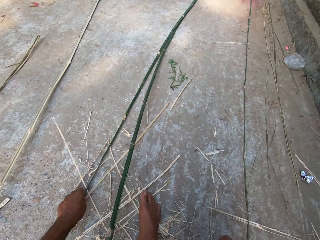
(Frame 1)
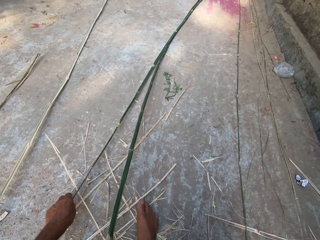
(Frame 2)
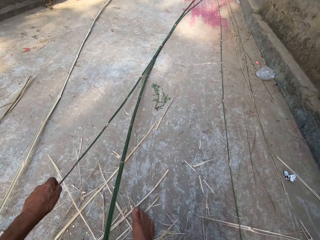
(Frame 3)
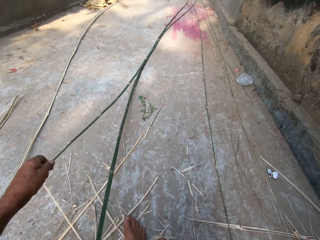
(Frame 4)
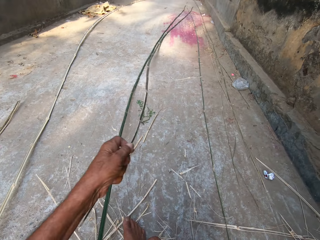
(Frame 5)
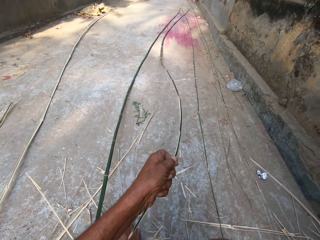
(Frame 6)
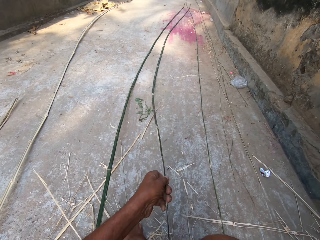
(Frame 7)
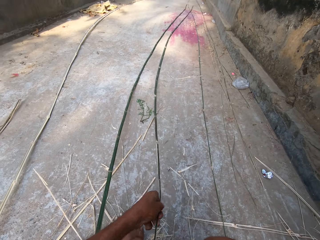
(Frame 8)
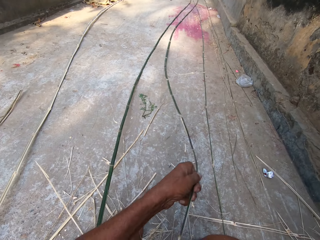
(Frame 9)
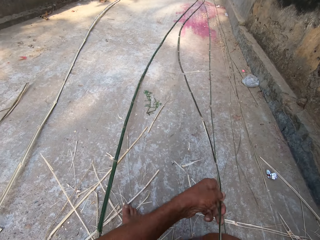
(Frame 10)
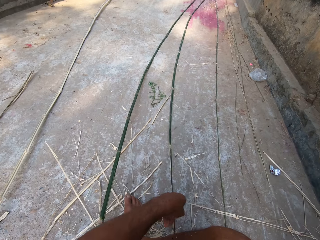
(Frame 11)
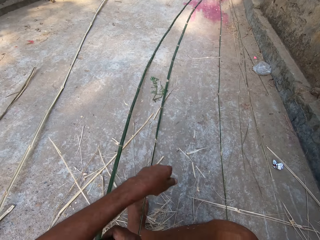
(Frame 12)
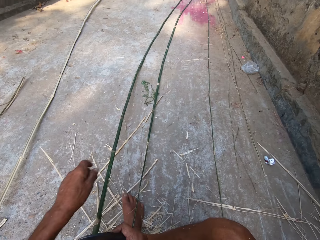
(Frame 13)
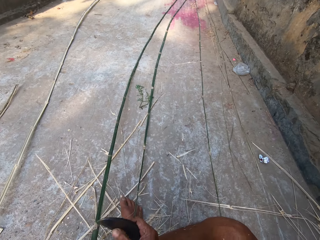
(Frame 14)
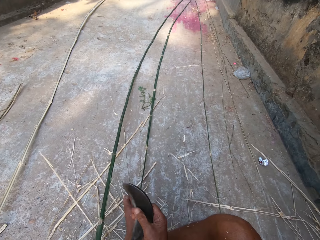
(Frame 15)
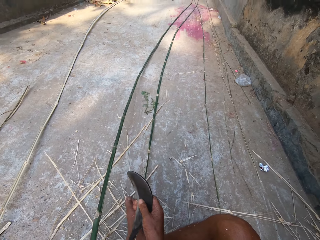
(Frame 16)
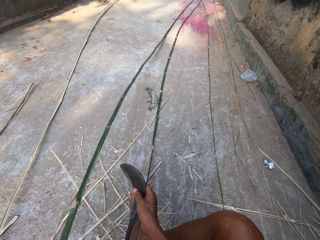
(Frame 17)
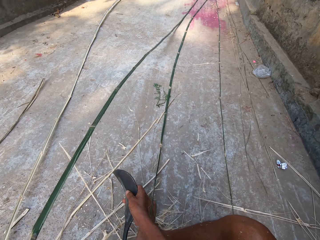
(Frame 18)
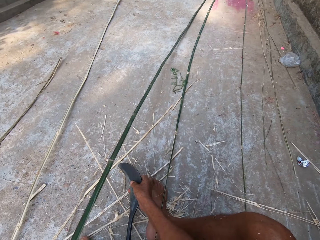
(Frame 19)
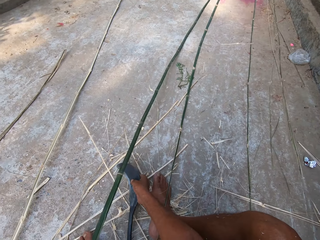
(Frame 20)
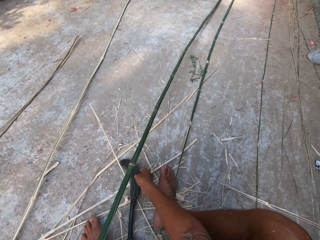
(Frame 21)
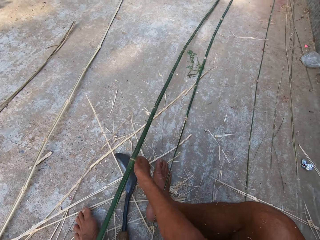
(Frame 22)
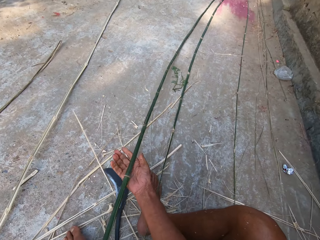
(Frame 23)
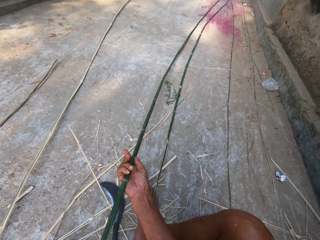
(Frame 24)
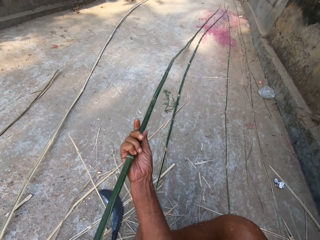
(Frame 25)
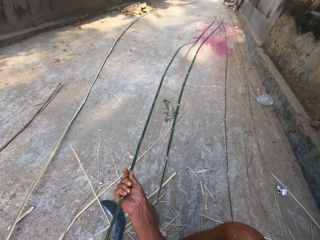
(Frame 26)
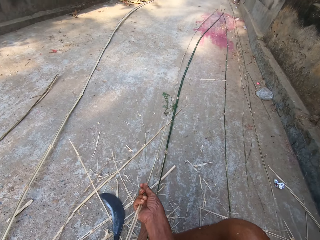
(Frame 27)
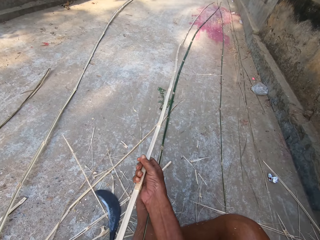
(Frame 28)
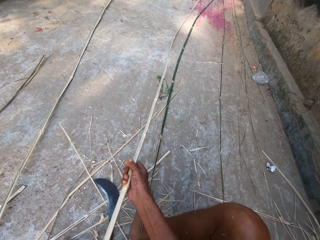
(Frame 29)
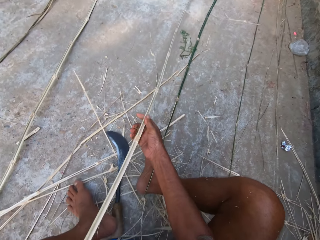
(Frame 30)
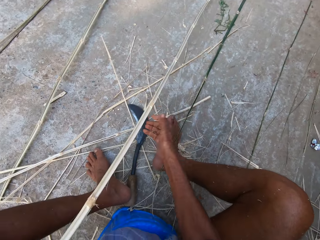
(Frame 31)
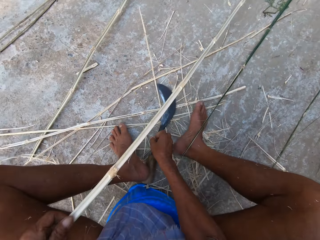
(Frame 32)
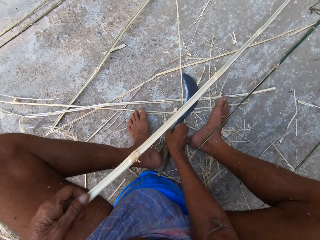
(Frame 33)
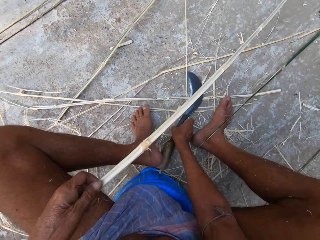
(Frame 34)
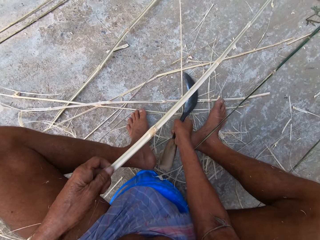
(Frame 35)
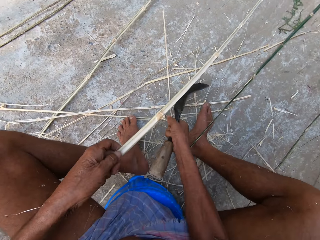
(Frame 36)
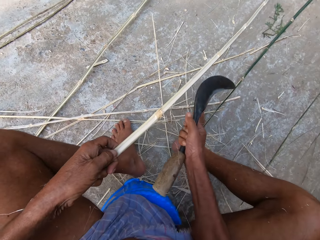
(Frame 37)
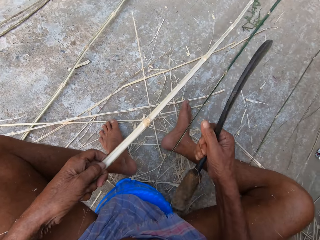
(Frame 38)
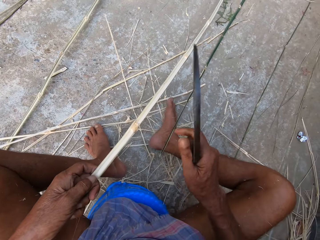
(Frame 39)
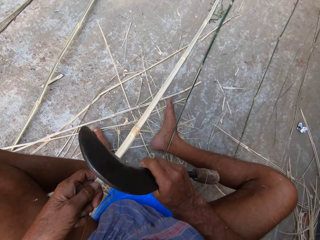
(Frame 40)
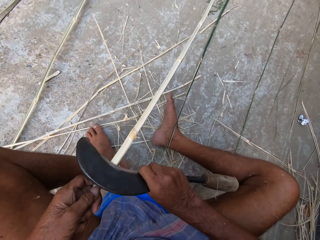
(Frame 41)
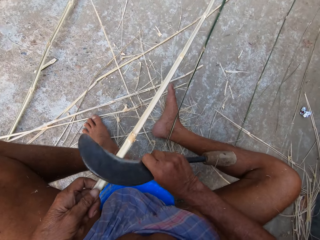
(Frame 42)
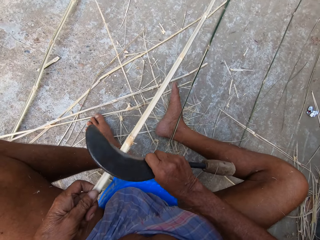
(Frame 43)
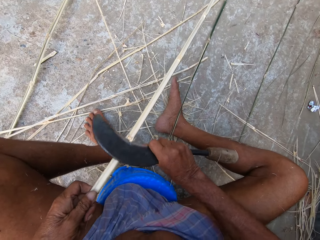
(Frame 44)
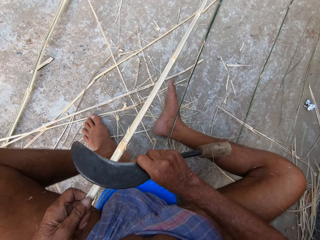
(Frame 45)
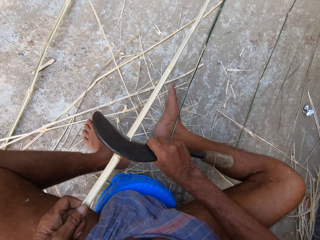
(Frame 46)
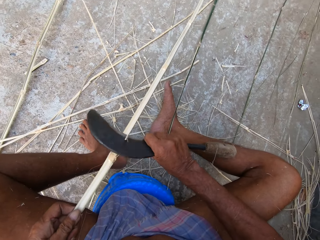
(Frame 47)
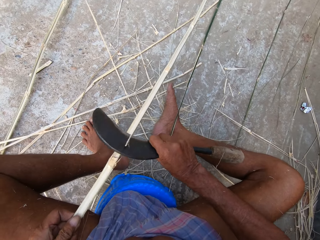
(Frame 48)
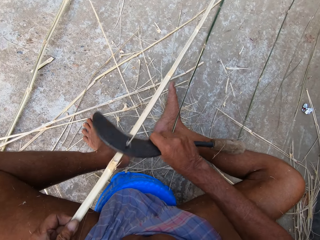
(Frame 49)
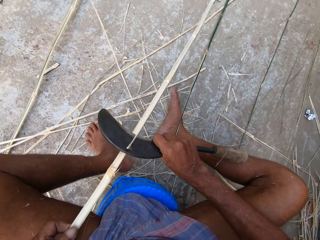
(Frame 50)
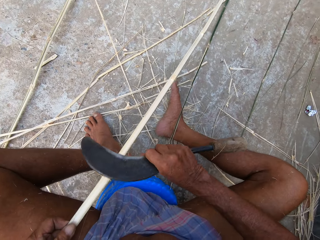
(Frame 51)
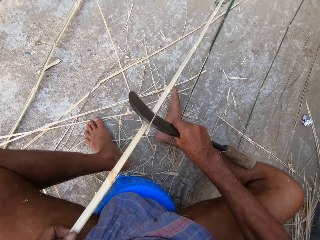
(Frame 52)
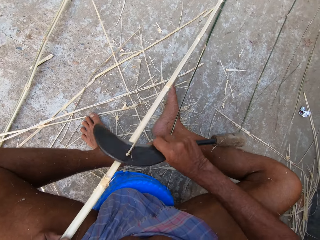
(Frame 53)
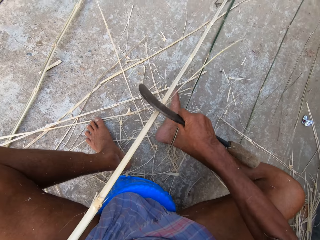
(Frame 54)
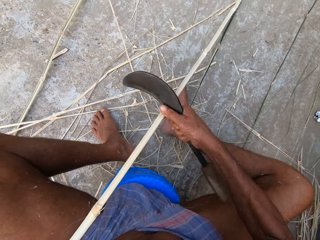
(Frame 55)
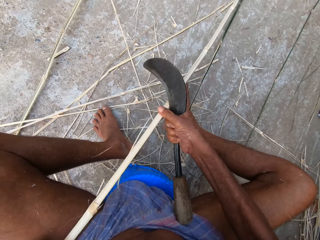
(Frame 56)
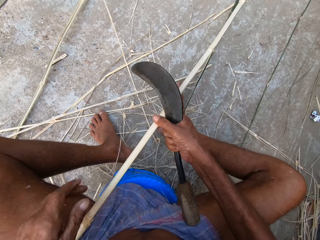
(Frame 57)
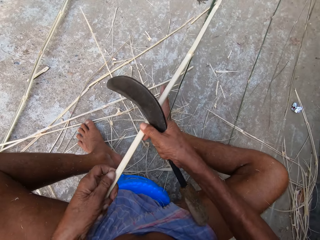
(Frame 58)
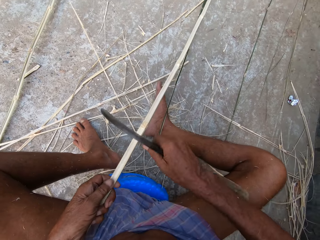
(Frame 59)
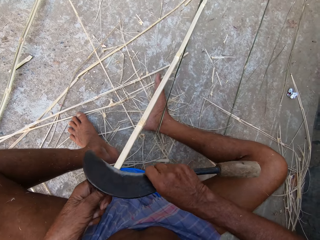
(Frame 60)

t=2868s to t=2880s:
The camera wearer lifts a bamboo strip from the floor with his left hand. He moves a bamboo stick. He drops the bamboo strip on the floor with his left hand. He lifts the bamboo stick with his left hand. He drops the sickle on the floor with his right hand. He adjusts the bamboo stick with both hands. He turns the bamboo stick. He picks up the sickle from the floor with his right hand. He cuts the bamboo stick with the sickle.

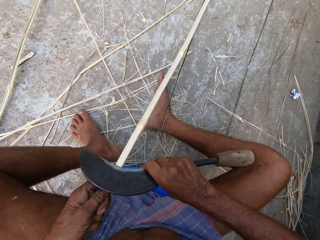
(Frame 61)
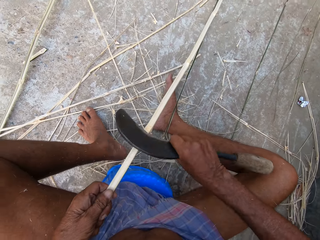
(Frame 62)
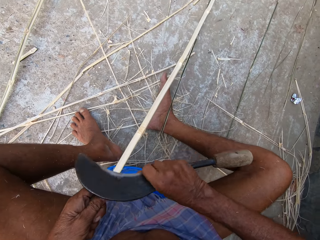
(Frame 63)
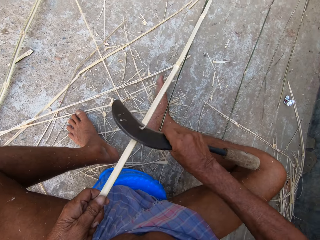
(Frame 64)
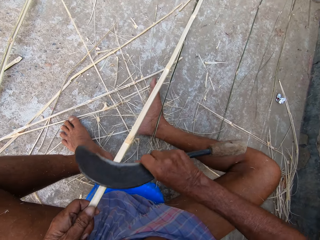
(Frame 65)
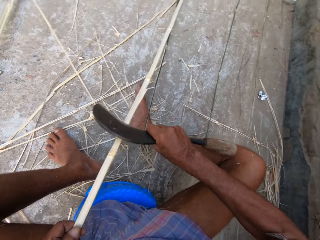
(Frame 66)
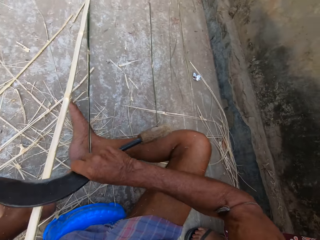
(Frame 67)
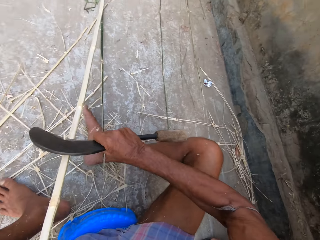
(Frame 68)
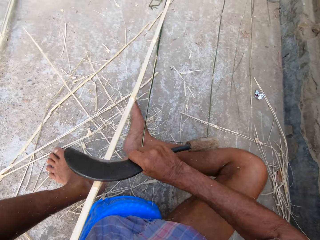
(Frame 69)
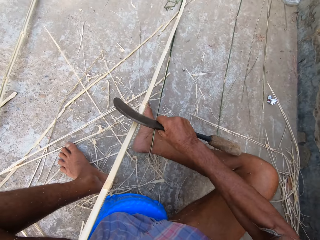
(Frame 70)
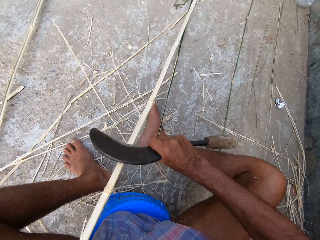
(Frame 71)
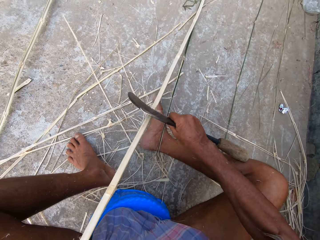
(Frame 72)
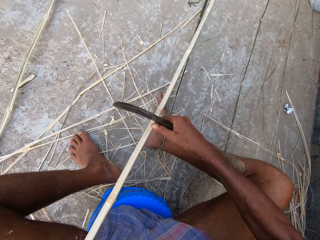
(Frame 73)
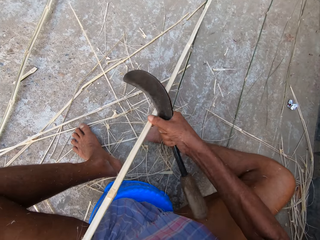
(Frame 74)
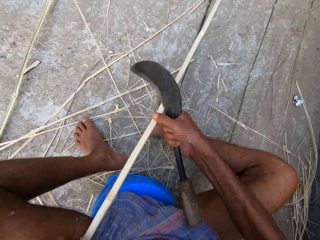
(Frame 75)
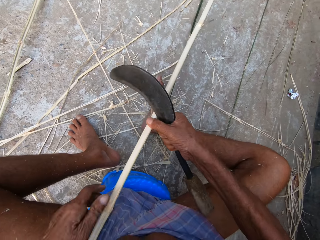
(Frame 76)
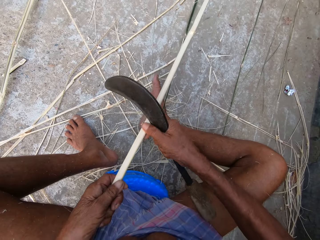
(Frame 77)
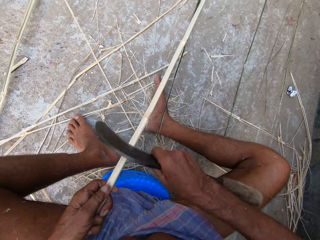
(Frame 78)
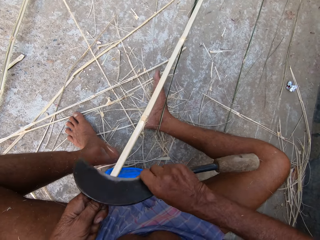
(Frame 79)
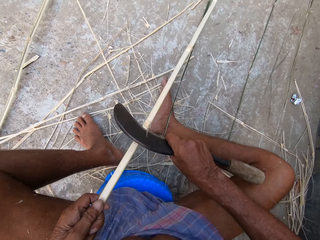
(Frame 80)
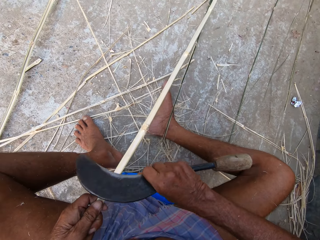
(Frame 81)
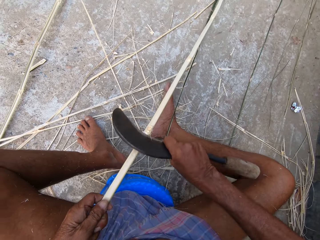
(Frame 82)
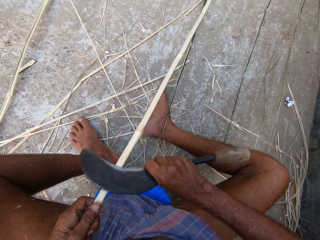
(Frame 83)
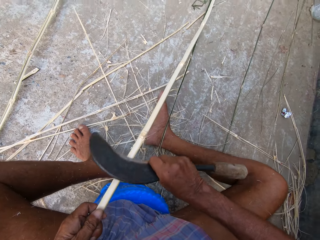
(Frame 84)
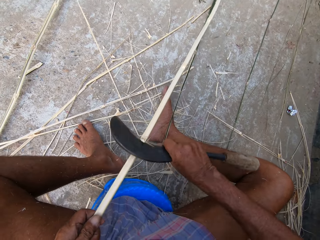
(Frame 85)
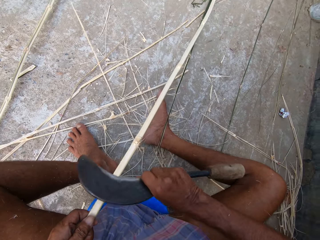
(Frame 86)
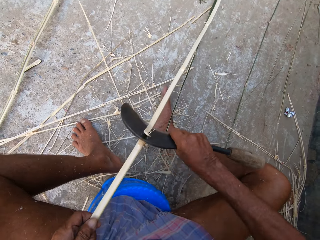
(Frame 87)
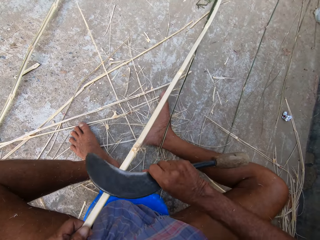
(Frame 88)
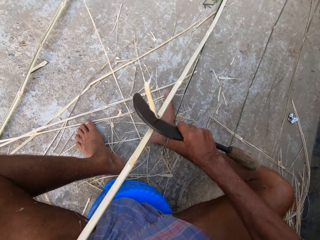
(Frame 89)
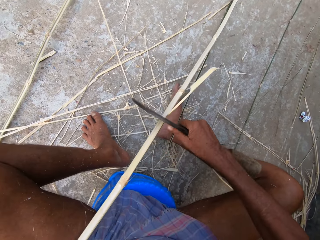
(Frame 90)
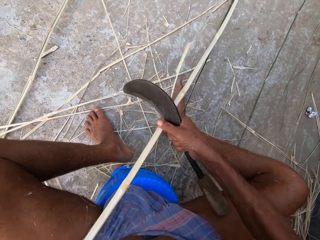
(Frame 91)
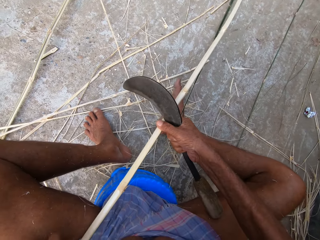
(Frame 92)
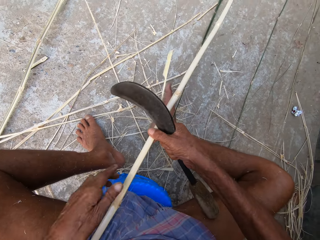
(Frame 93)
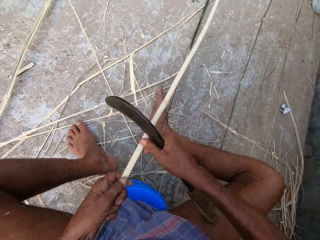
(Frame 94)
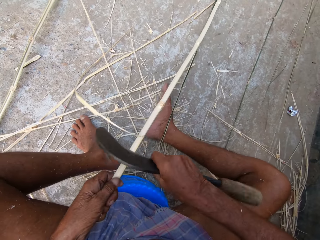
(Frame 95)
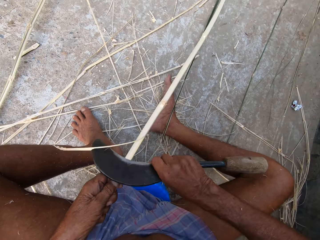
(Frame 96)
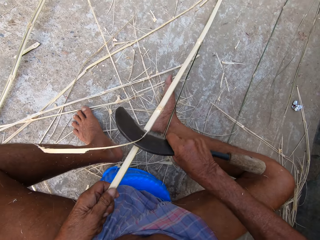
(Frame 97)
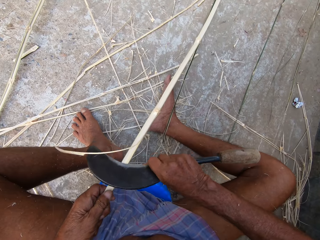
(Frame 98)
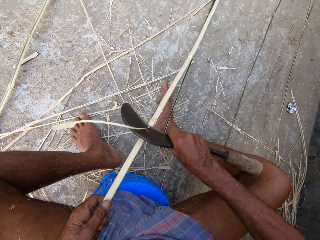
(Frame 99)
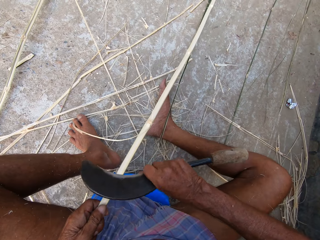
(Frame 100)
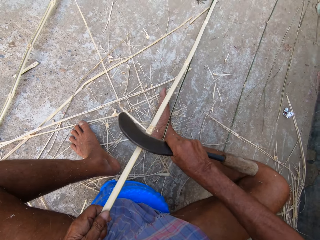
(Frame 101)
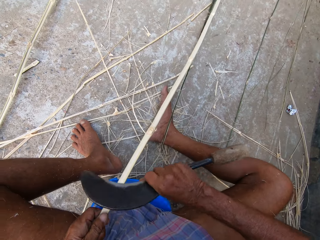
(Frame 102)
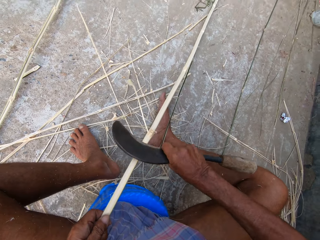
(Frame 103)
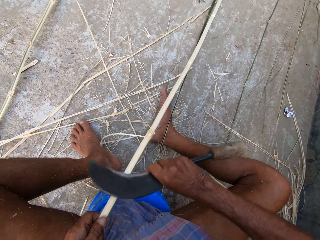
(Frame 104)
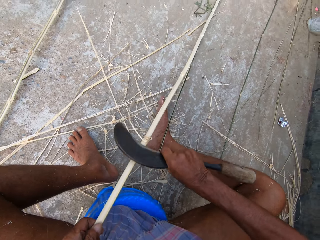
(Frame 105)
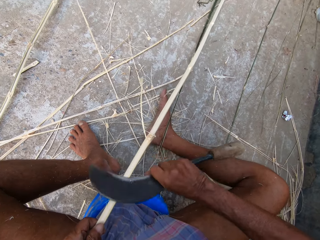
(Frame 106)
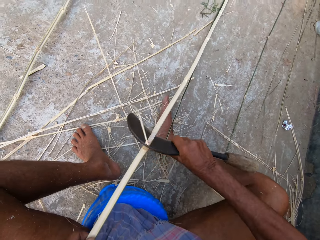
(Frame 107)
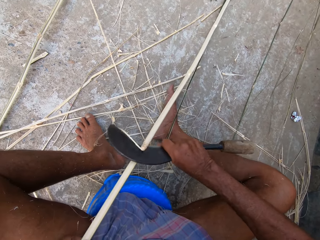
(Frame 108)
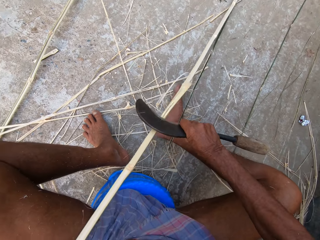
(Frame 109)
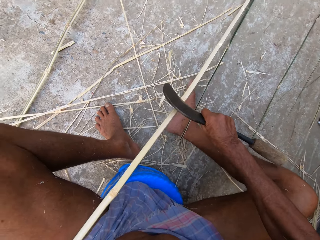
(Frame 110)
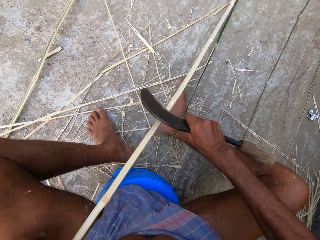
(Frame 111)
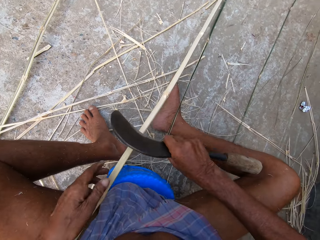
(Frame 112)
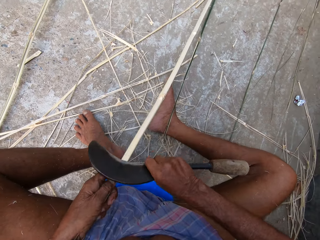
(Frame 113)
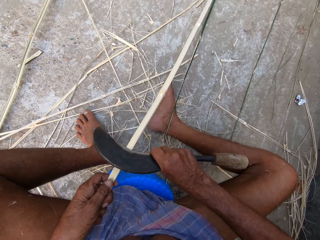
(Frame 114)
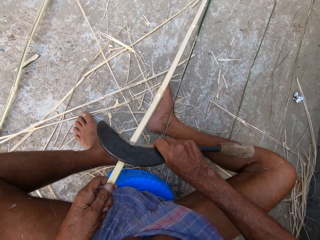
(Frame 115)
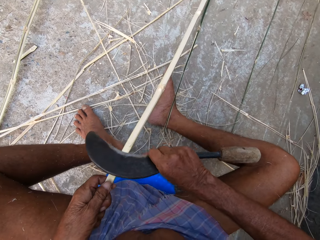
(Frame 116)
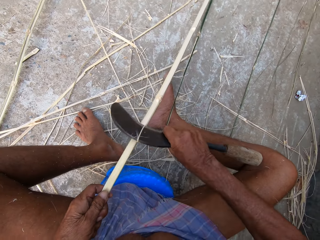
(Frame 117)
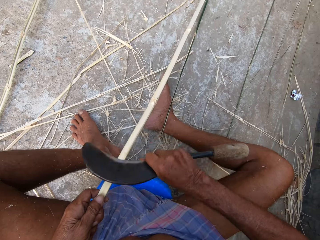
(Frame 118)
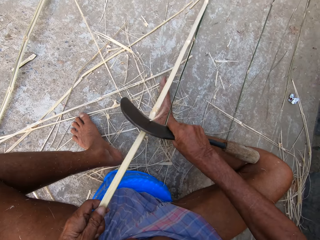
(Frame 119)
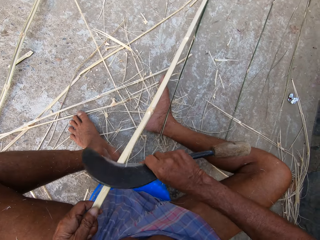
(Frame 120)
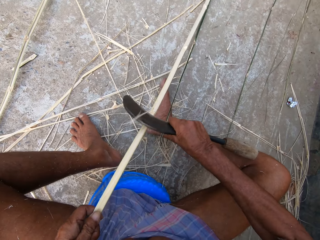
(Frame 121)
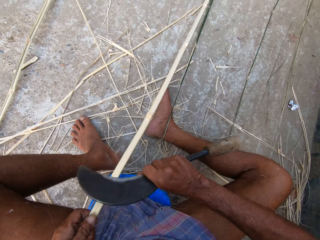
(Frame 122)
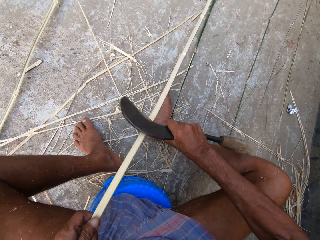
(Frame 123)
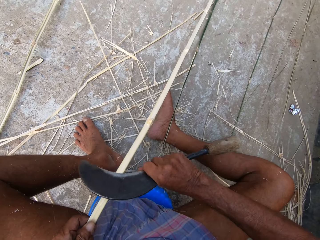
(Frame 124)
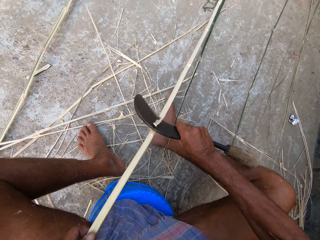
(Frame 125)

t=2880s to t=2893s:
The camera wearer cuts a bamboo stick with a sickle tool. They look around. They talk with a person. They cut the bamboo stick with the sickle tool. They slash the bamboo stick.
